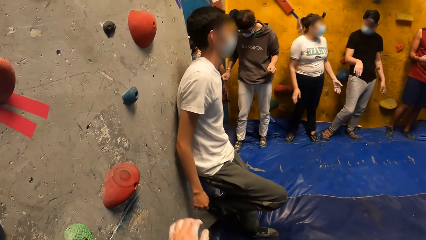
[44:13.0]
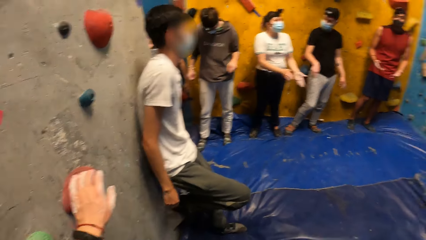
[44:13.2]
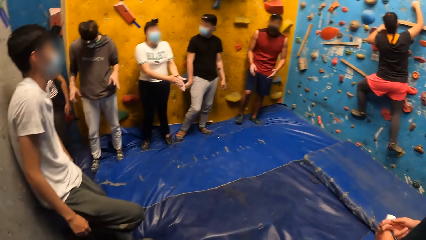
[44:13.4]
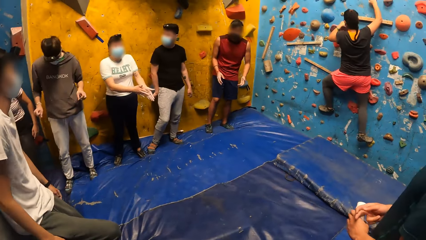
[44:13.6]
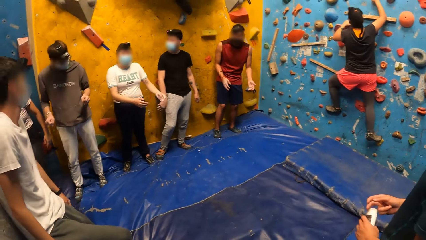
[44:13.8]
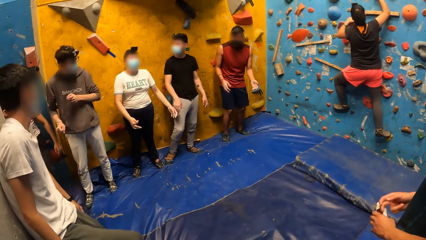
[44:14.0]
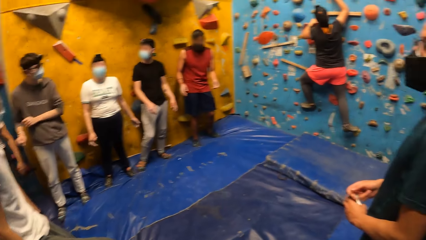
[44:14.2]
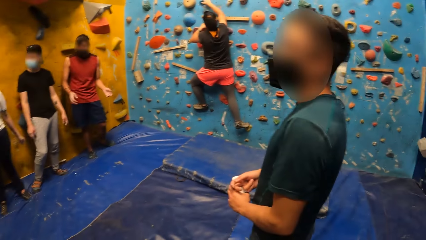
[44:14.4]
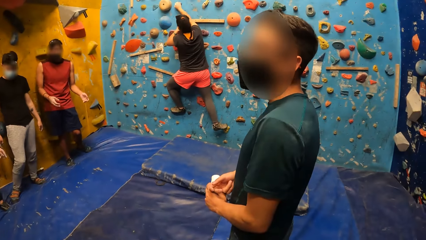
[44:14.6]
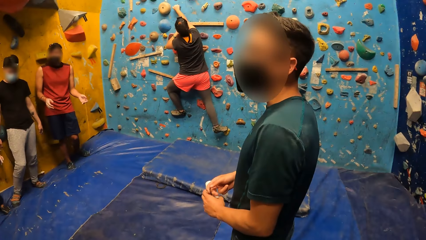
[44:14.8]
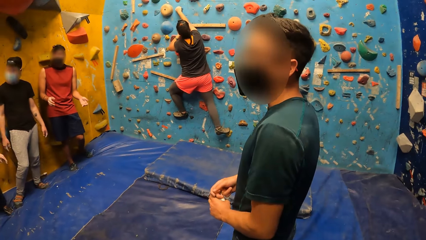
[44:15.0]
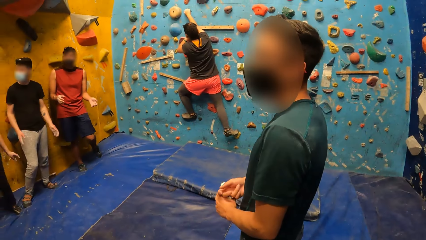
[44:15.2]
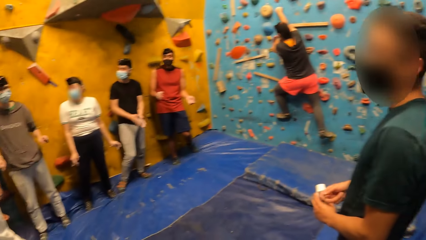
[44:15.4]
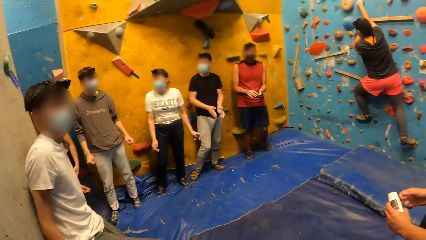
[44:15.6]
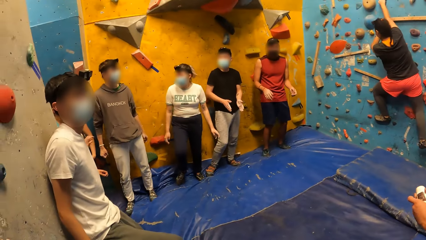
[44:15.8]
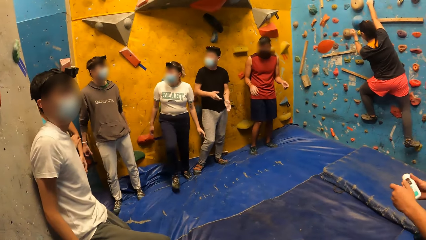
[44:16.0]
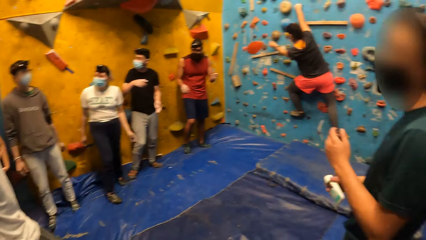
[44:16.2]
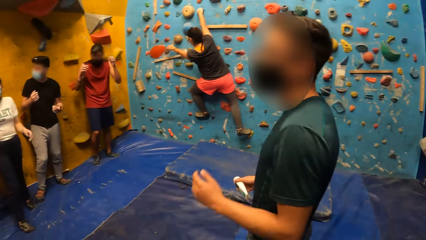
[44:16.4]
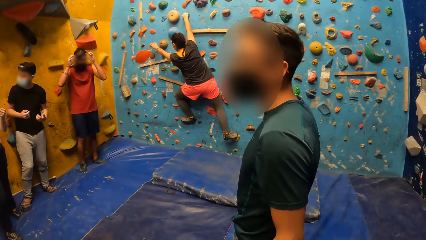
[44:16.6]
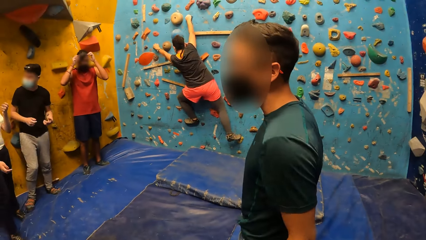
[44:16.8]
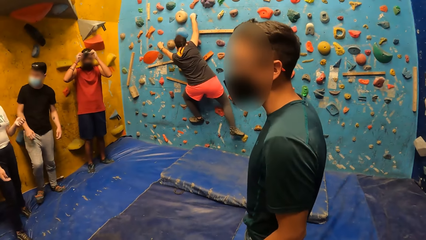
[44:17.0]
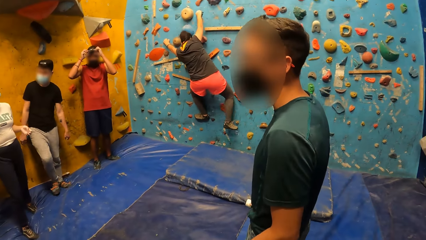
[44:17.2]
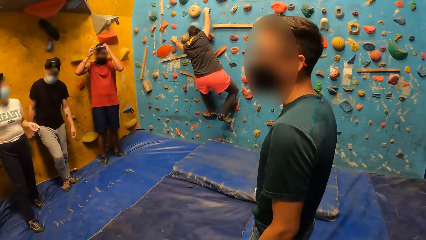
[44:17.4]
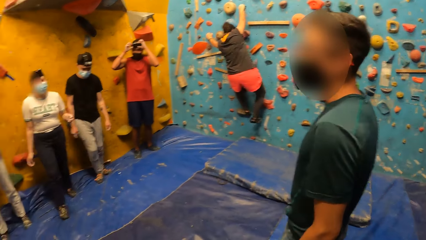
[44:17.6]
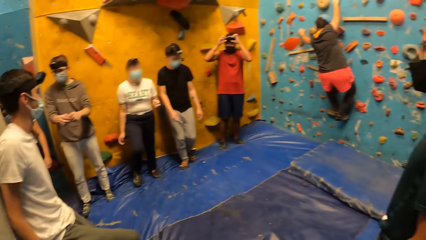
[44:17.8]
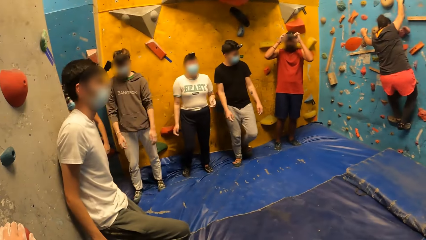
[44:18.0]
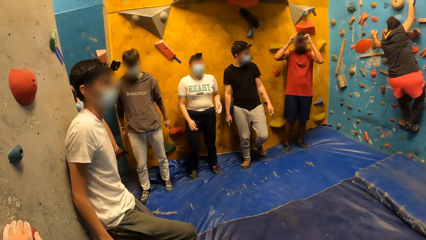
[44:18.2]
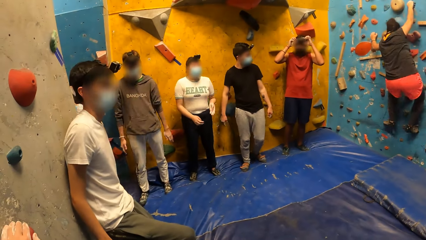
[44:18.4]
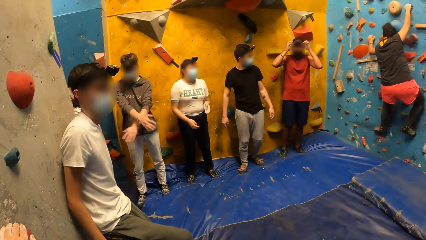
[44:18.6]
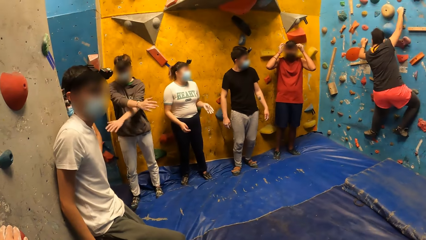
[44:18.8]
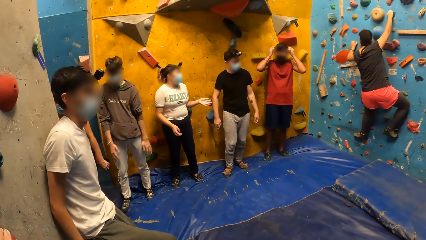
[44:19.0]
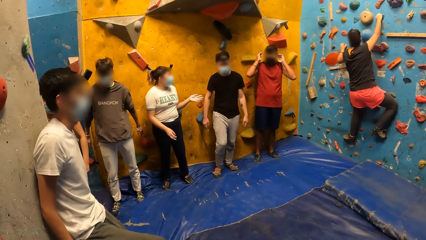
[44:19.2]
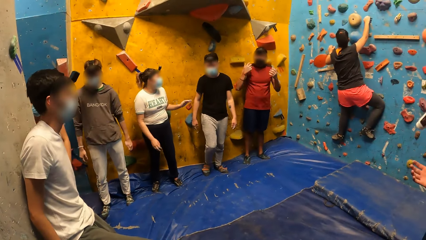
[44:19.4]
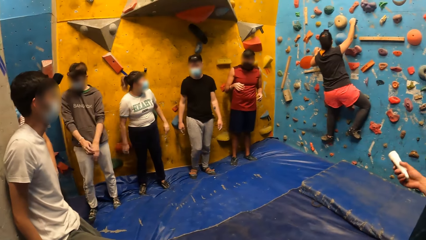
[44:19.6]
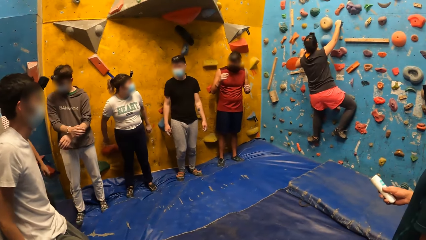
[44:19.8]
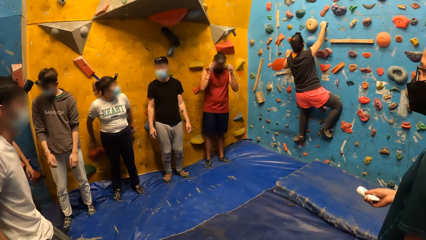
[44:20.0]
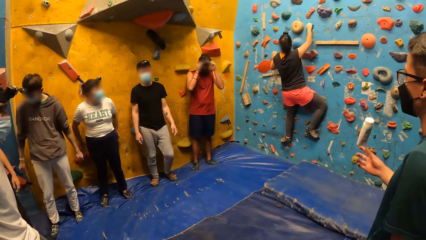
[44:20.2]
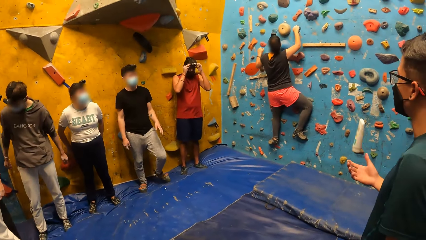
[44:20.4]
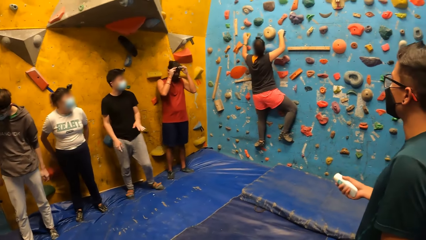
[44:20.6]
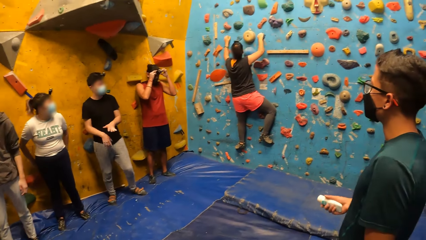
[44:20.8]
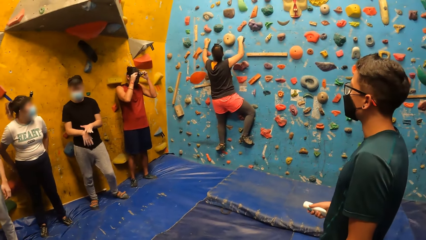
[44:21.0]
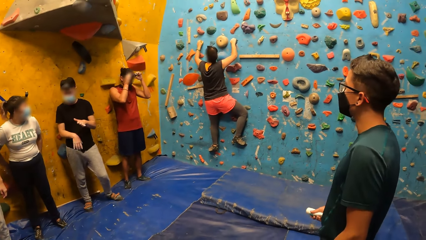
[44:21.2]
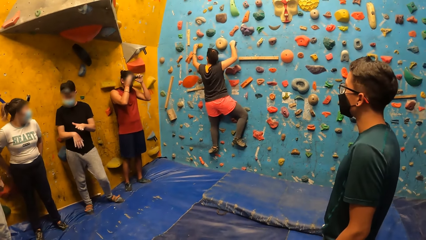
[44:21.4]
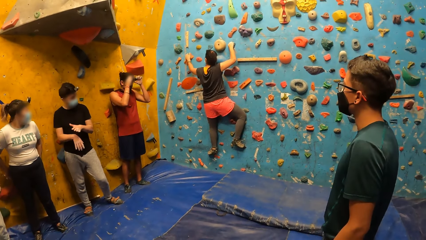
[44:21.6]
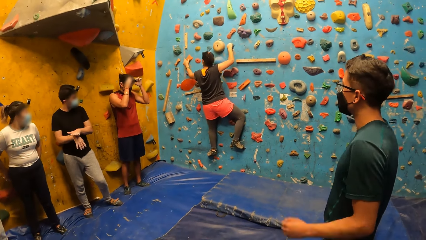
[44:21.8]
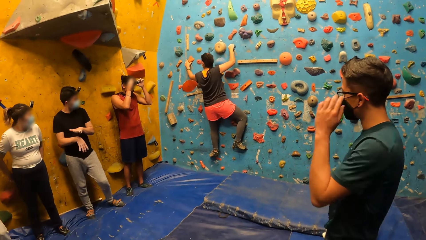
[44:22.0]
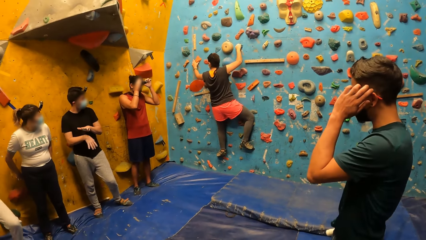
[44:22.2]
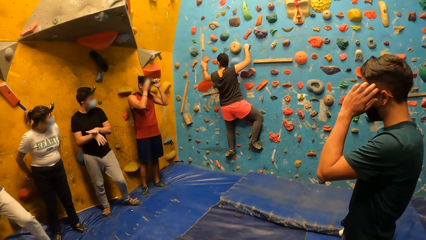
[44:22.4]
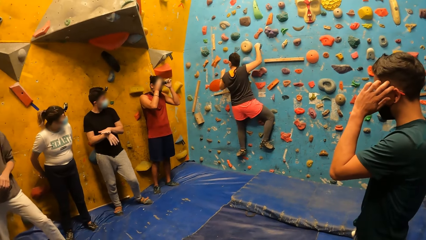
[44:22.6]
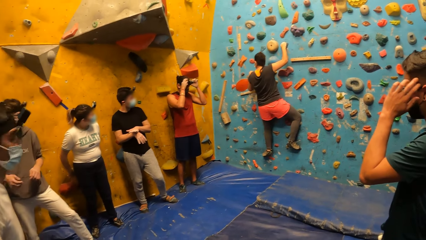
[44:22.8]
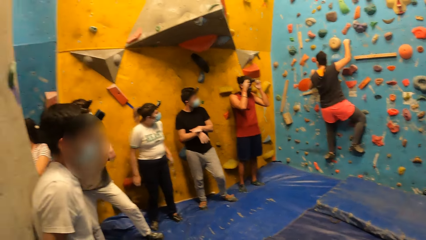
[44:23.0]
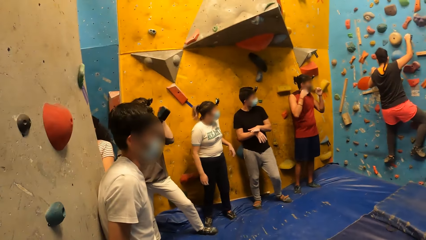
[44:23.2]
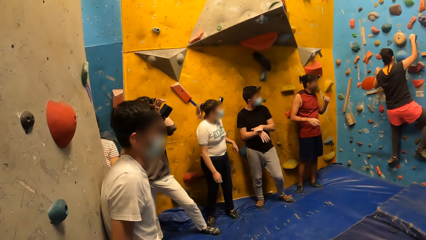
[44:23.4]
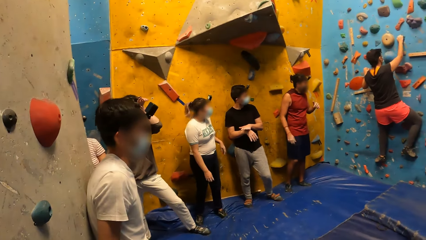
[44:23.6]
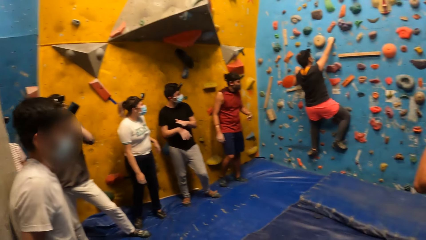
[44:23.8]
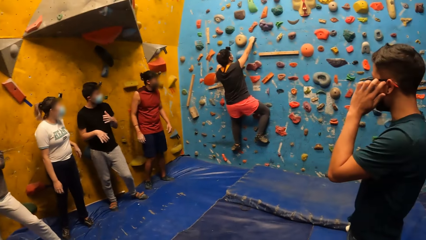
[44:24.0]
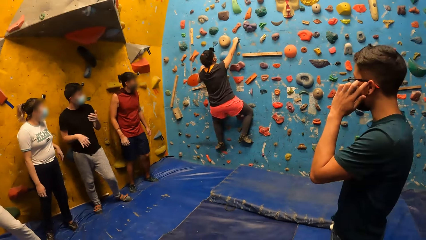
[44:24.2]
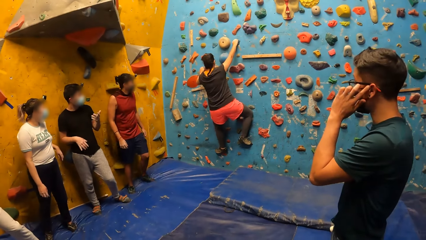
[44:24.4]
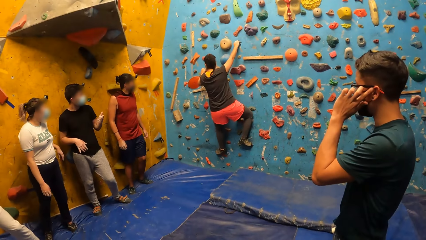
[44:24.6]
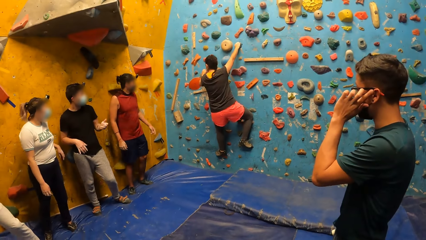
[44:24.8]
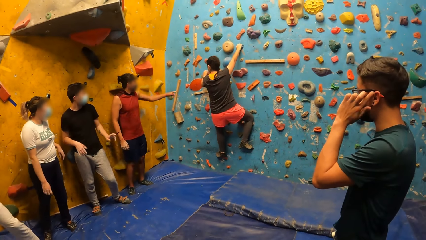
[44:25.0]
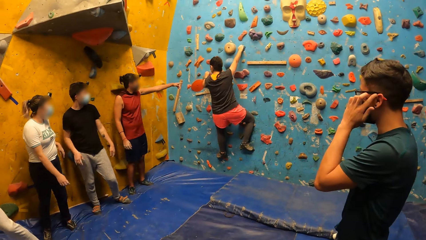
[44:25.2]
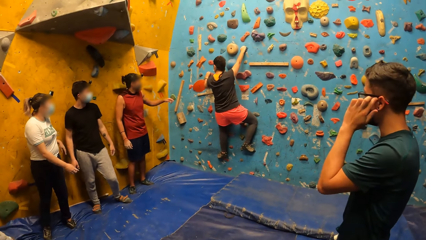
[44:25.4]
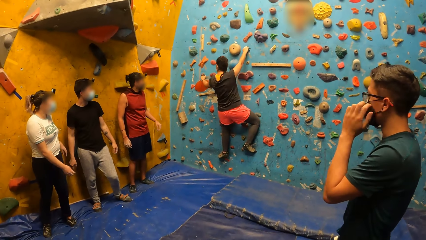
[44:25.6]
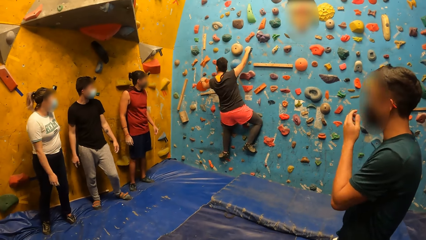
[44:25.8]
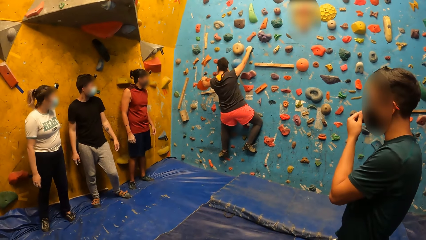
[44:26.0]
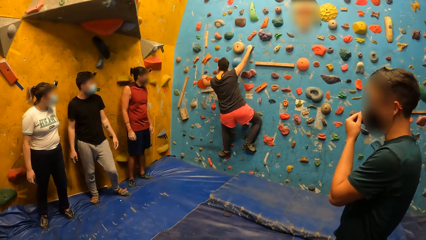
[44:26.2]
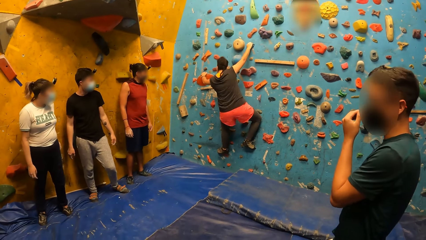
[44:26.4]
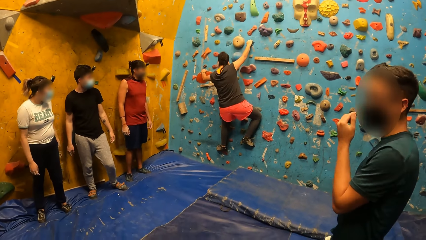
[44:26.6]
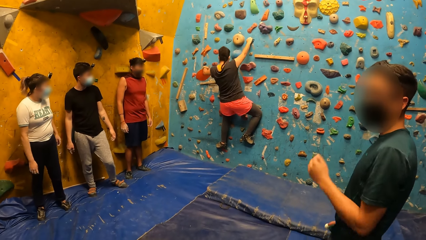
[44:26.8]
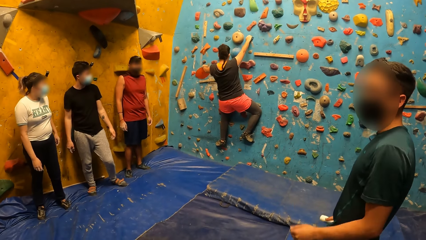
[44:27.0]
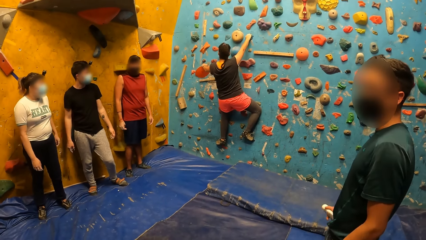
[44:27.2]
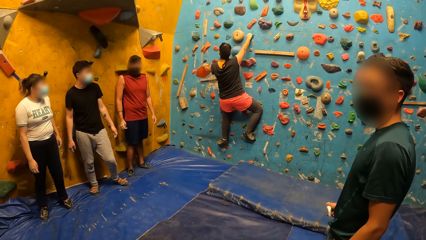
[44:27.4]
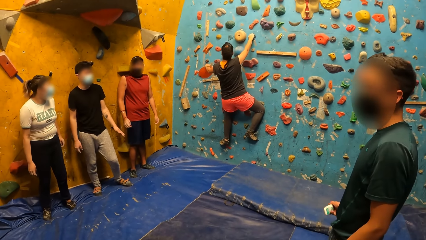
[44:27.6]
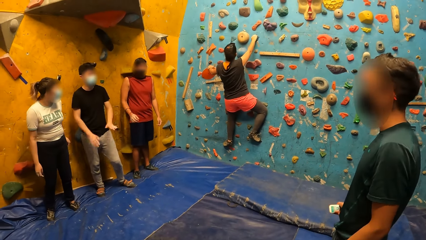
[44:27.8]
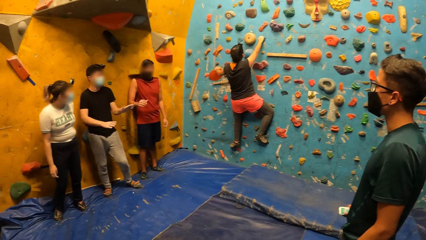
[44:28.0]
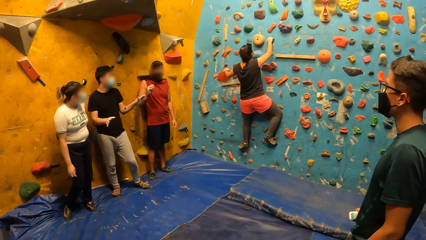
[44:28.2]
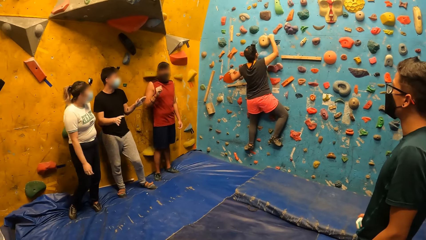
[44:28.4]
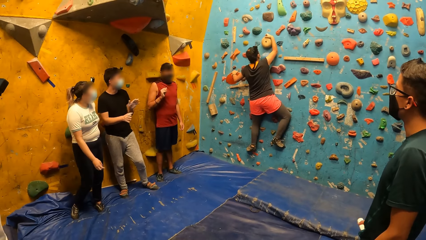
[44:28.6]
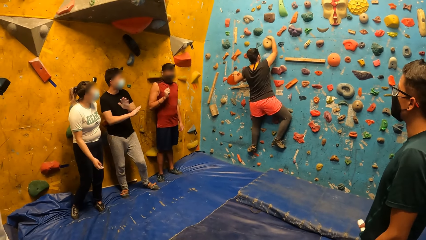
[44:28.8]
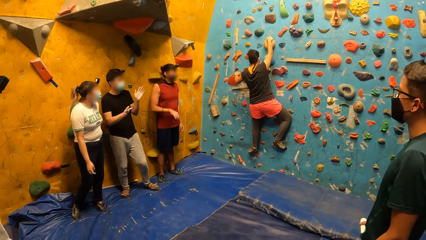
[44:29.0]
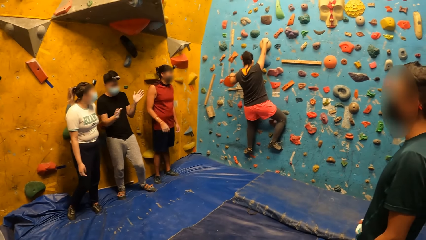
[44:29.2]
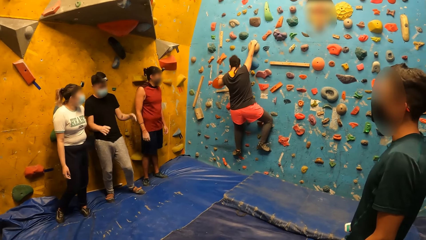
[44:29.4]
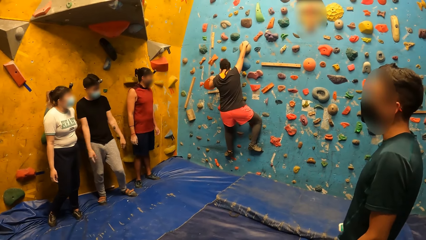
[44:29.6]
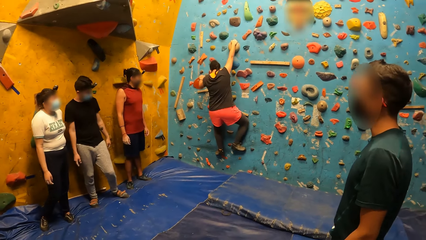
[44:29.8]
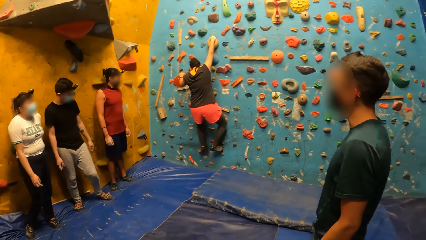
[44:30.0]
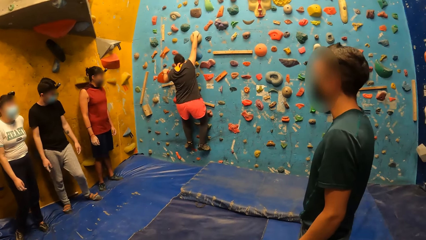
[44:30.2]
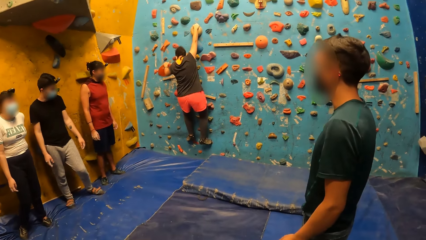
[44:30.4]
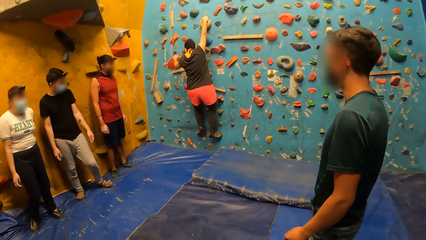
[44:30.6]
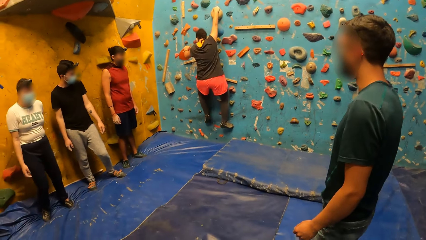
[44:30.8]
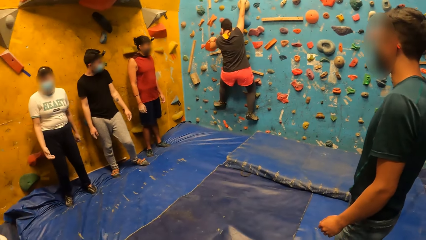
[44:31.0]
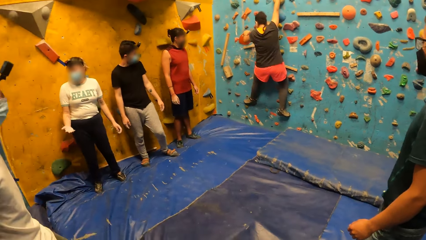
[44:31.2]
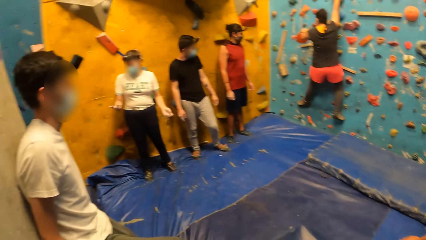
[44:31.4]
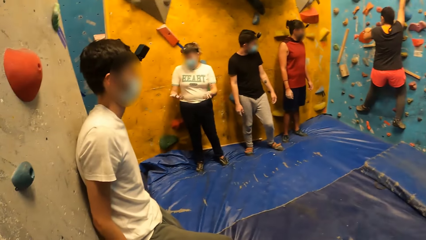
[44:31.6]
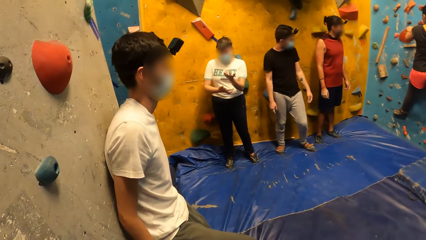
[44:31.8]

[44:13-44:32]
A man adjusts a camera on his head with both hands. Another man swings his hands. A third man throws the bottle in his right hand. The third man touches his head with his left hand.
